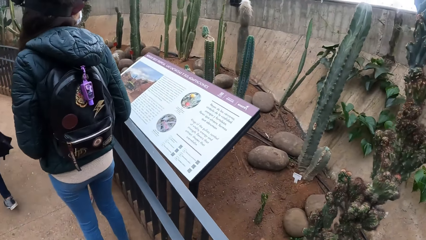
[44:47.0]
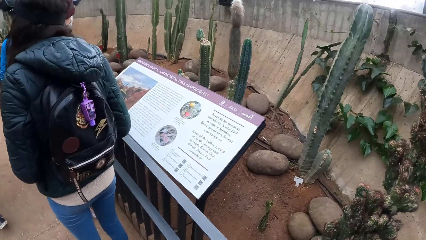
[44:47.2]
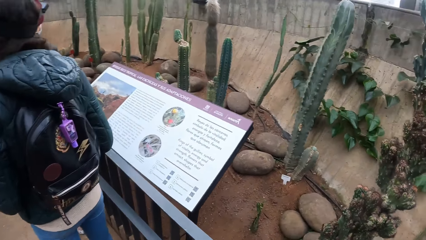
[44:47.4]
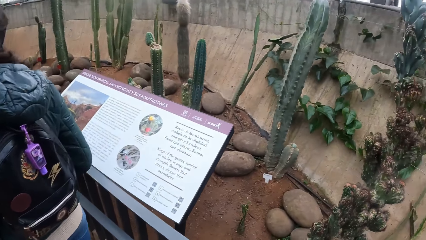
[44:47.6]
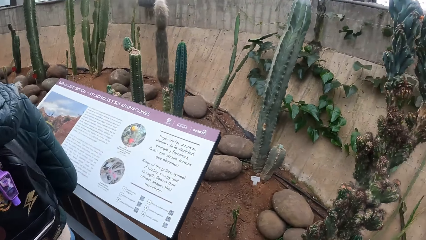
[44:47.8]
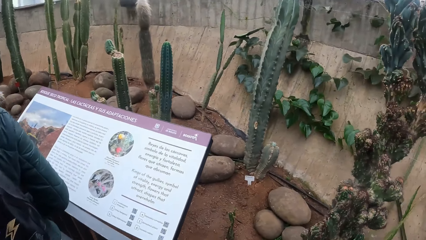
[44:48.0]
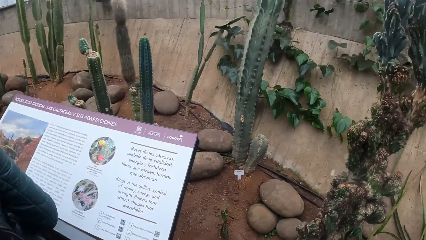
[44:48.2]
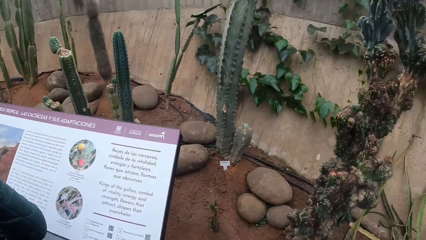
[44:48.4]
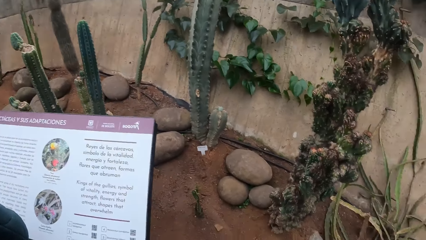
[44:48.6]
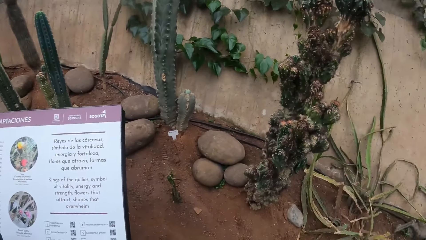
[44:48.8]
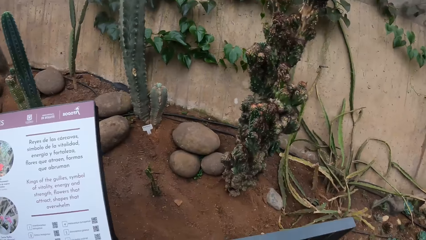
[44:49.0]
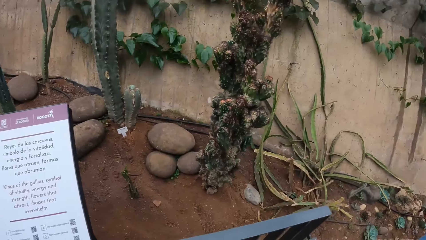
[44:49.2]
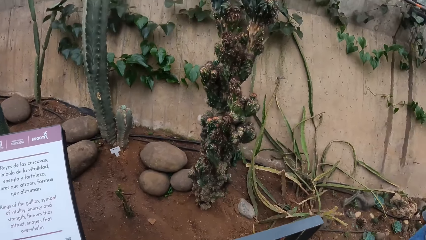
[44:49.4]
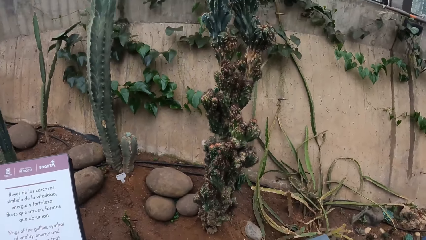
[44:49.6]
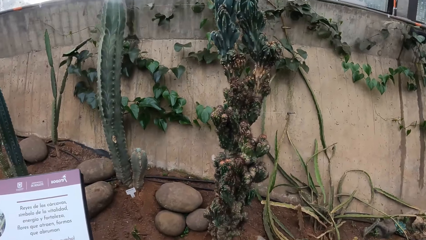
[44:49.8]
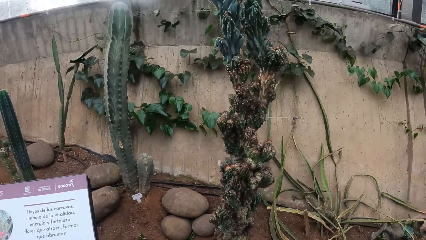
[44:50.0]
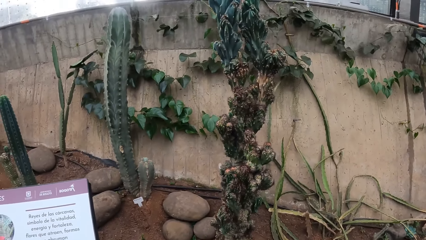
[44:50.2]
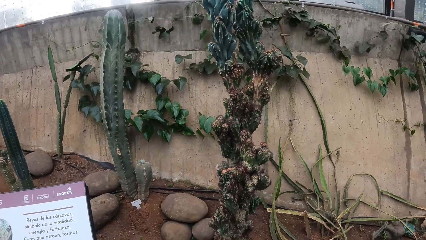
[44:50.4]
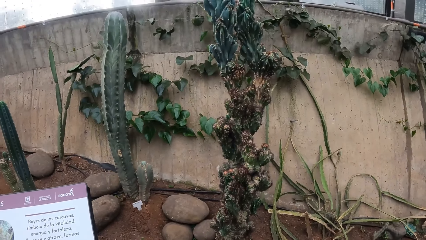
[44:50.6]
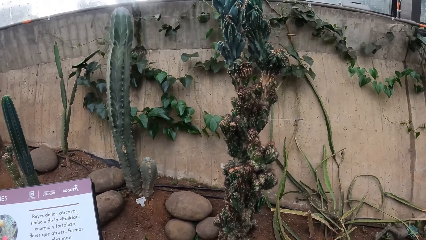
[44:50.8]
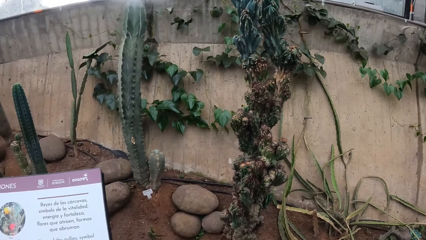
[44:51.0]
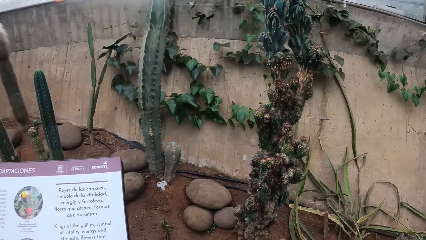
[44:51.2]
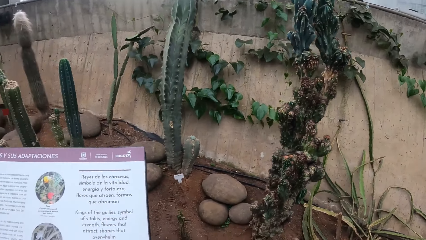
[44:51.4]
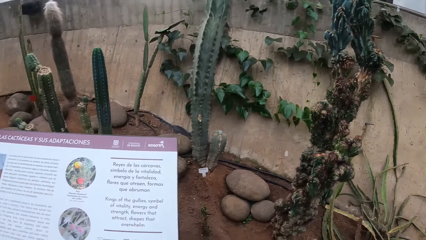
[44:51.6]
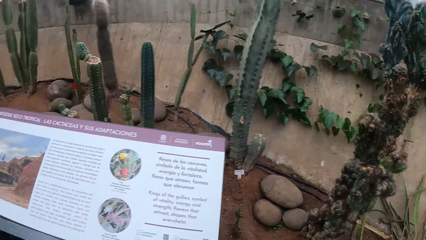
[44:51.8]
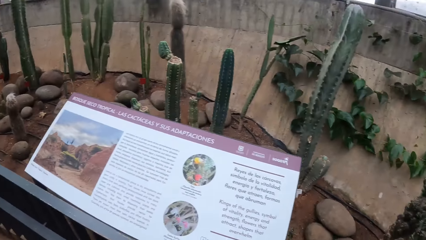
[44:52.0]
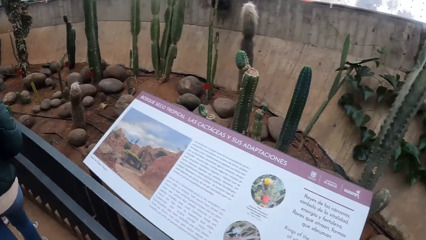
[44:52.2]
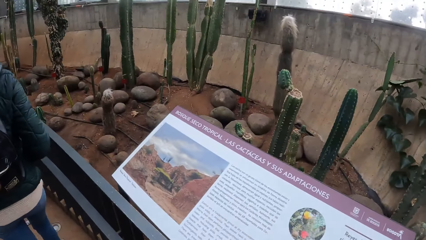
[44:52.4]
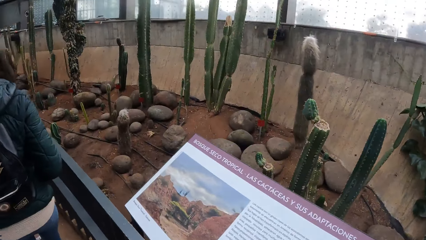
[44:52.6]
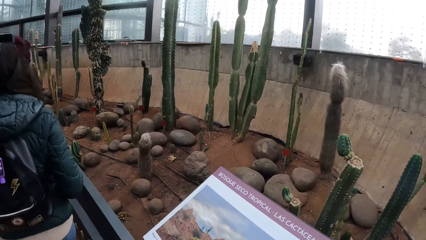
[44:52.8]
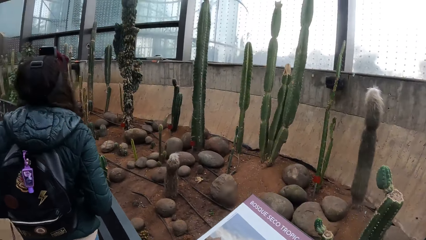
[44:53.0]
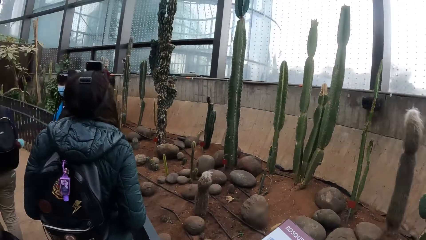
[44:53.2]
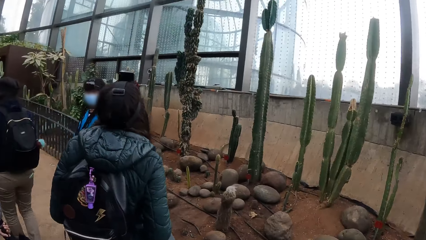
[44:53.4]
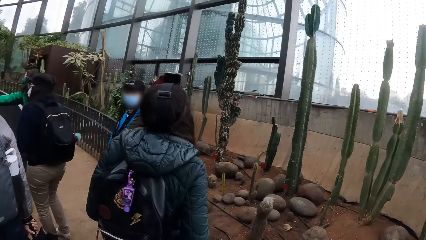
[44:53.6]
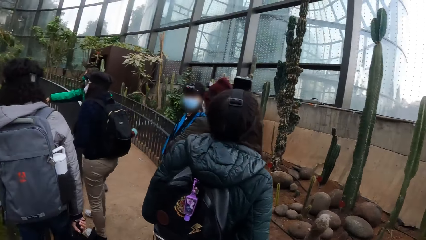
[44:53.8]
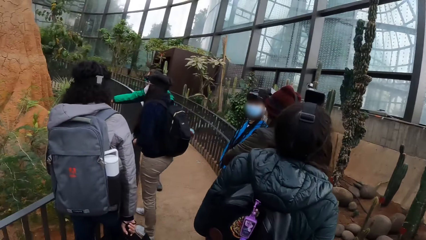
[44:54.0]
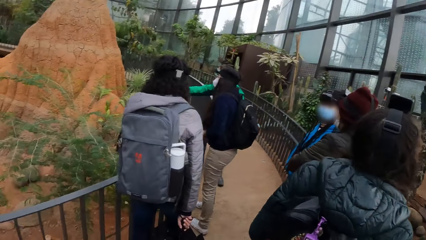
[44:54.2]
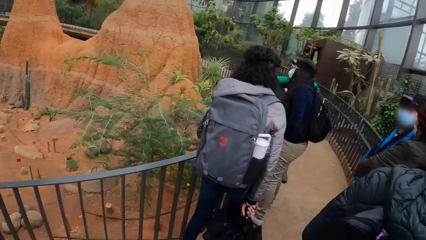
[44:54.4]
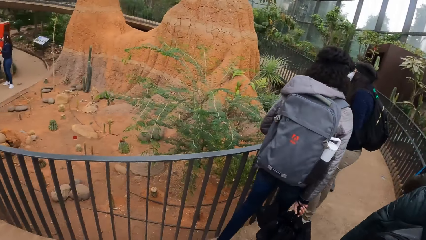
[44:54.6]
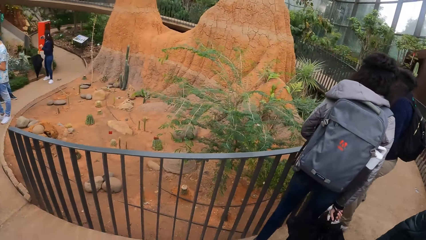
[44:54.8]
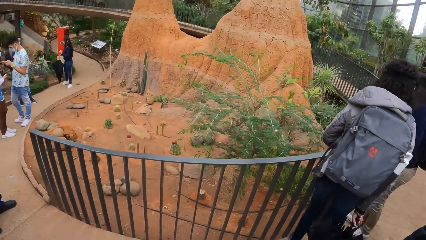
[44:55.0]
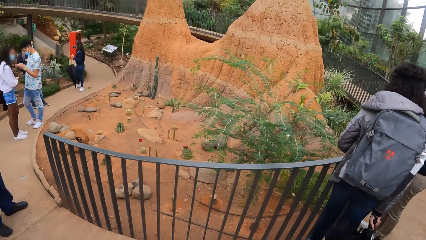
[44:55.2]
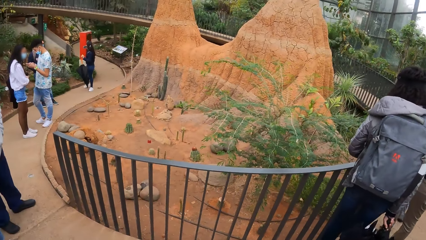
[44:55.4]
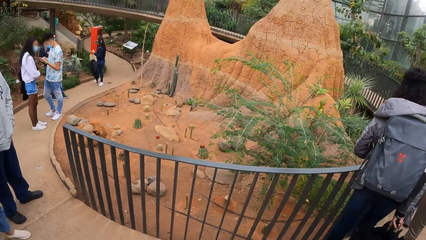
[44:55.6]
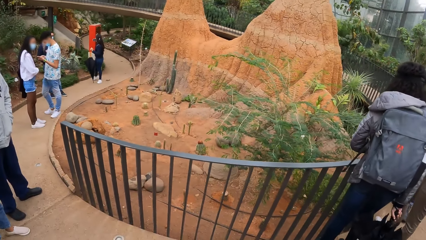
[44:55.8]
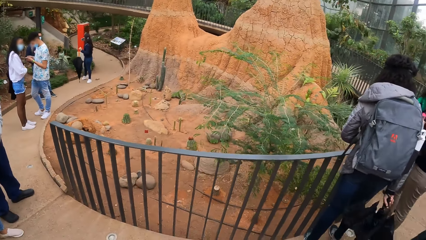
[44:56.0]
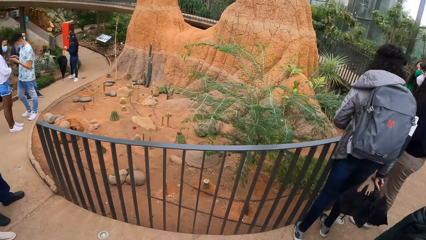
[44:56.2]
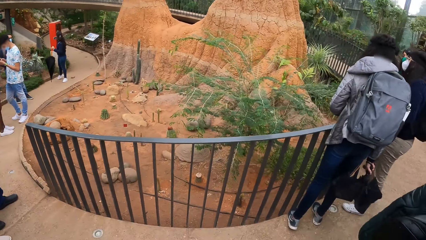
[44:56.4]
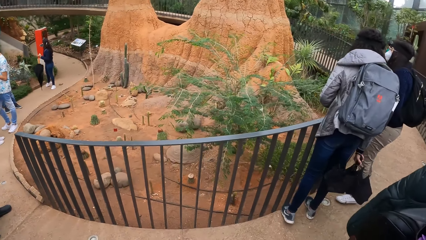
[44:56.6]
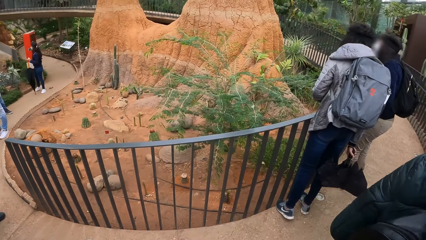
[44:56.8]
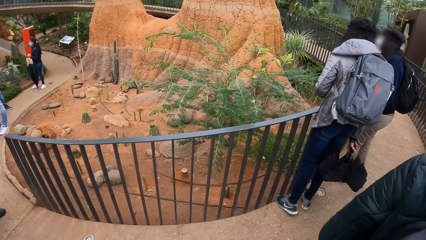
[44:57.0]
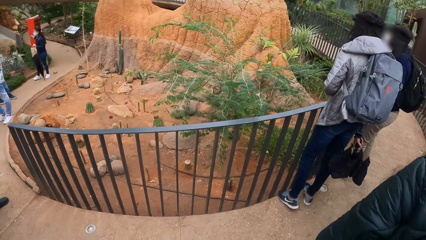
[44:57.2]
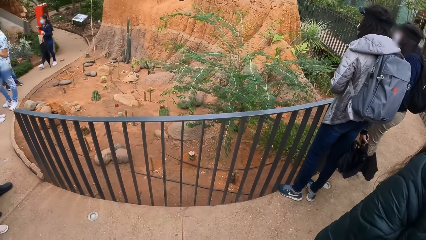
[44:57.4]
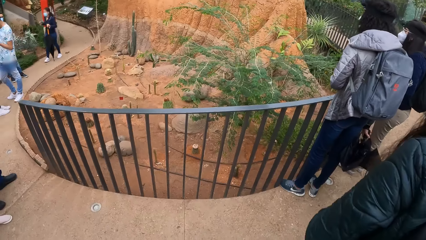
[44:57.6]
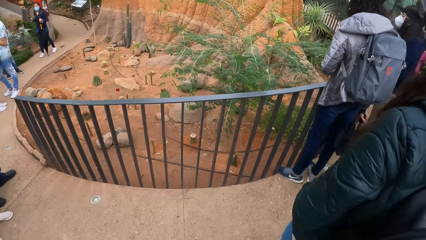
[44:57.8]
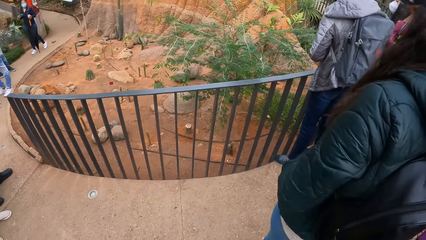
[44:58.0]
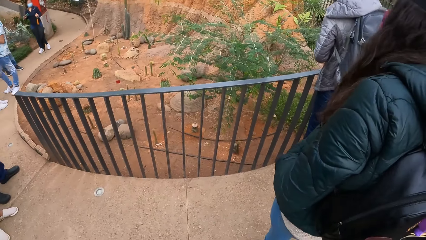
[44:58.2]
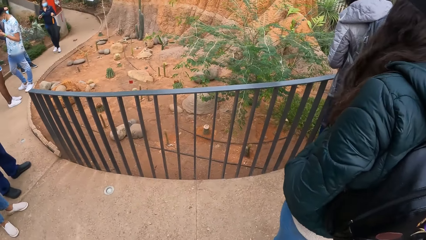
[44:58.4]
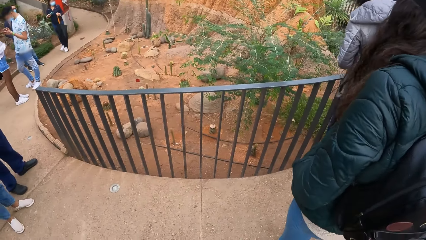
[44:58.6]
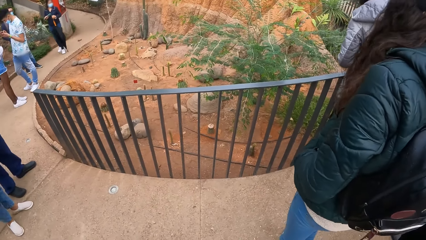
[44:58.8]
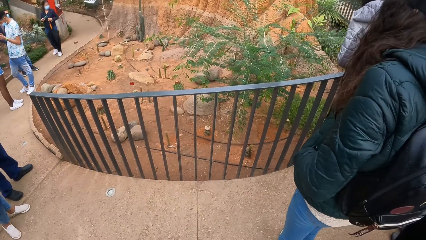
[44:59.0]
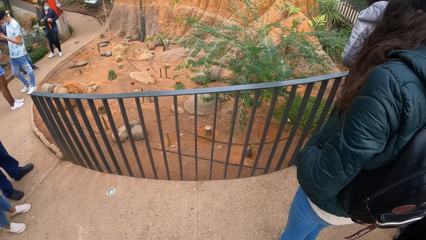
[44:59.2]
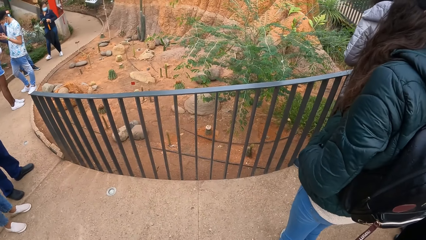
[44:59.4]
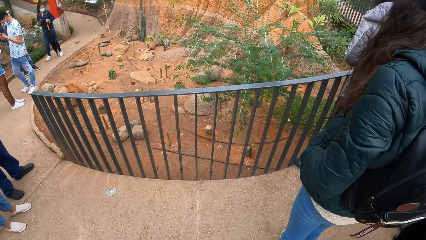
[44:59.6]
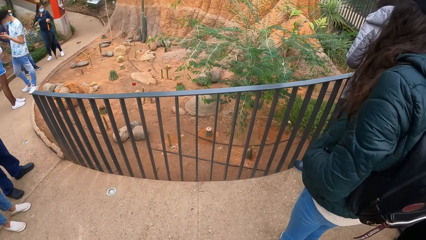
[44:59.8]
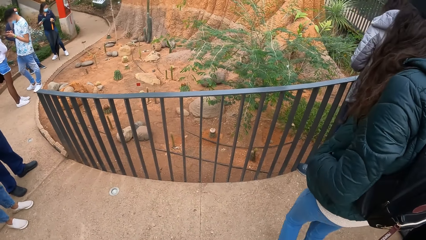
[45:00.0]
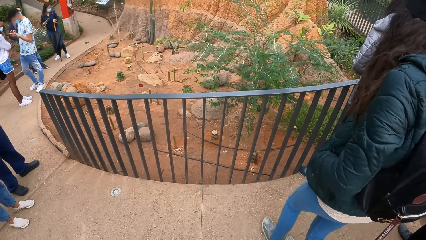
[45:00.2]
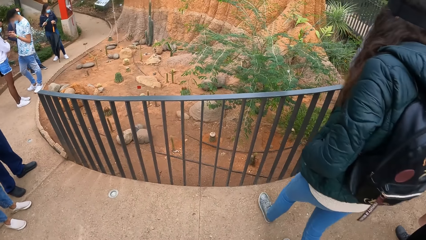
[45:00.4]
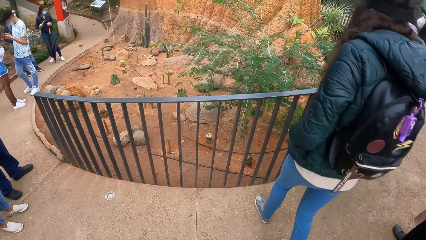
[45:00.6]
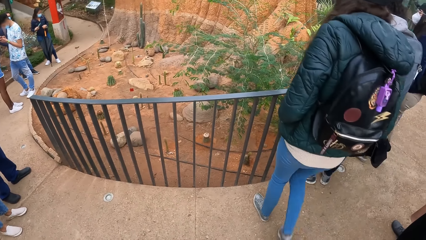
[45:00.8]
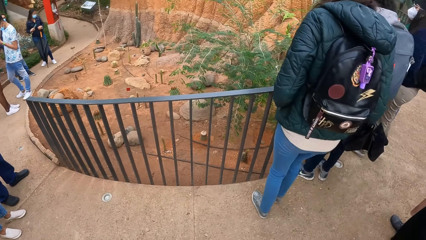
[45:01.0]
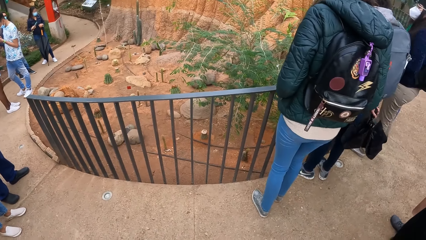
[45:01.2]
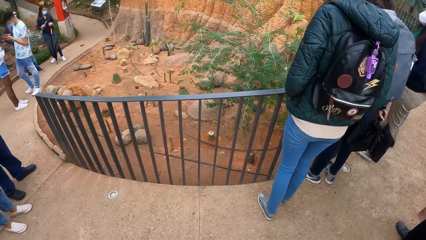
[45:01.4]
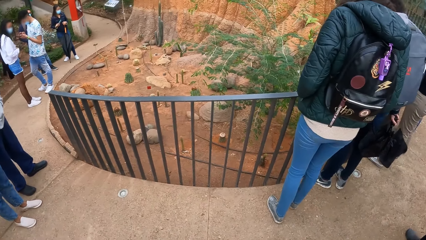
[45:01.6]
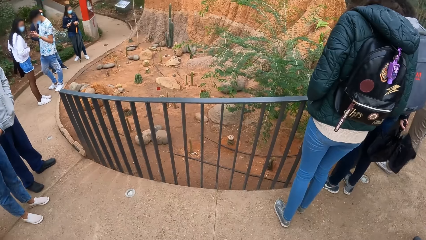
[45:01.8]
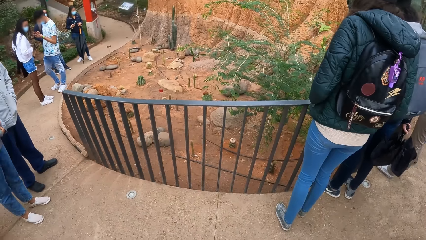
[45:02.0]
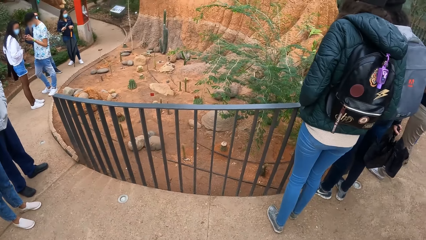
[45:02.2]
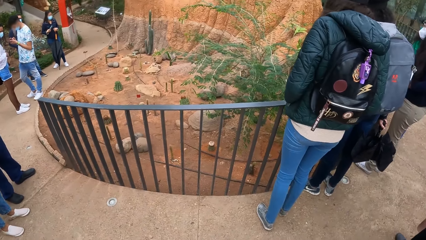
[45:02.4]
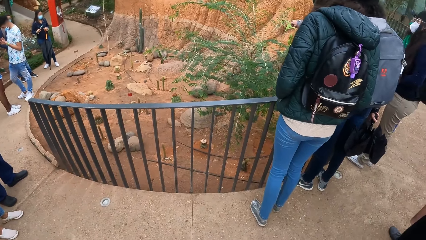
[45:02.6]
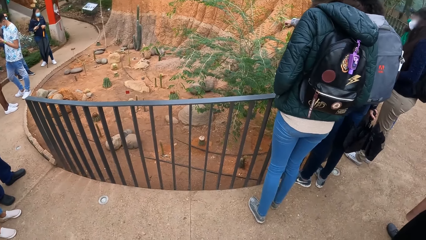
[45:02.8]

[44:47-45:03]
The camera wearer looks at a plaque poster. They turn to the side, walk around and turn around. The man operates a phone with both hands.
